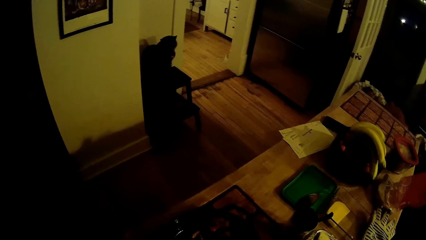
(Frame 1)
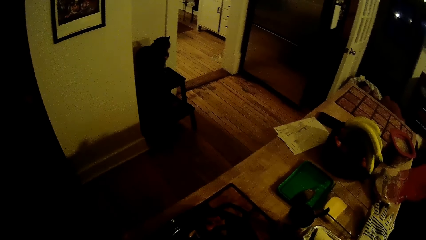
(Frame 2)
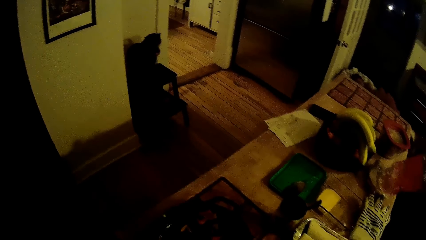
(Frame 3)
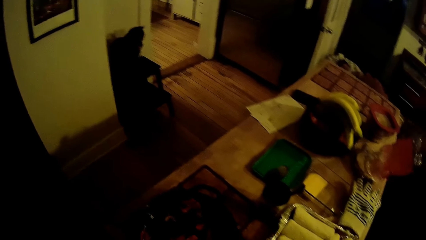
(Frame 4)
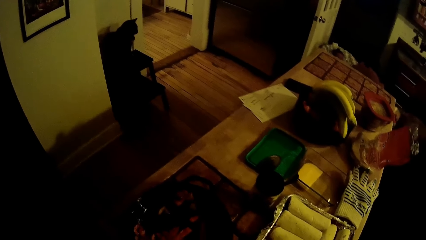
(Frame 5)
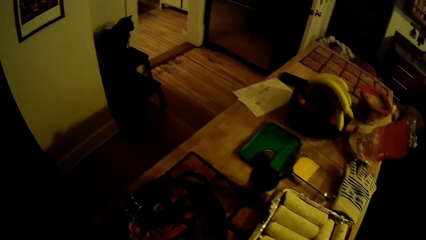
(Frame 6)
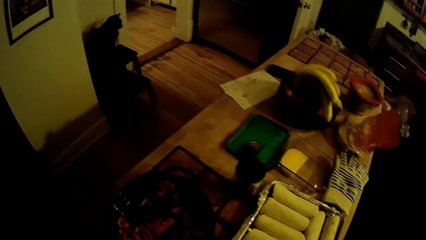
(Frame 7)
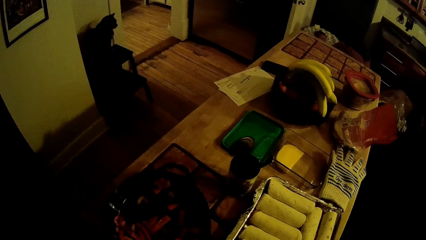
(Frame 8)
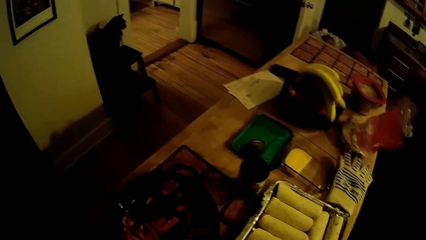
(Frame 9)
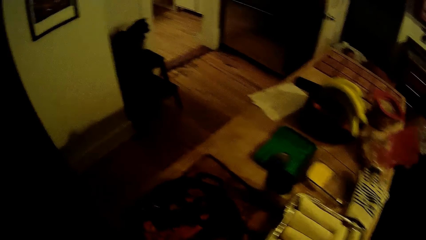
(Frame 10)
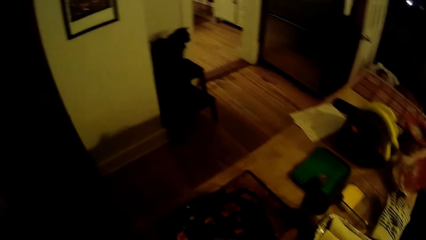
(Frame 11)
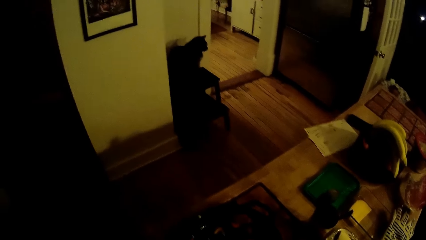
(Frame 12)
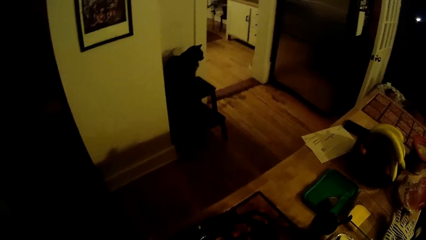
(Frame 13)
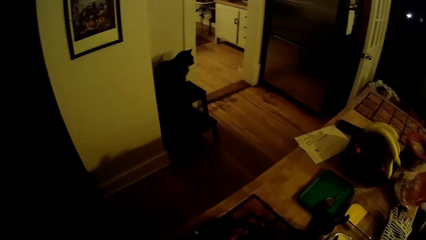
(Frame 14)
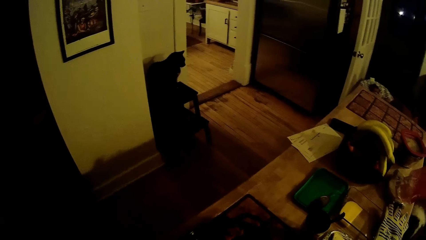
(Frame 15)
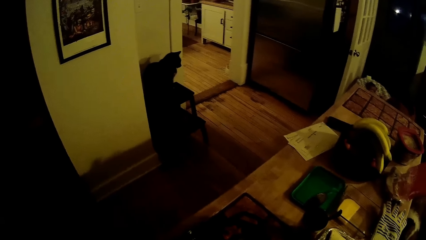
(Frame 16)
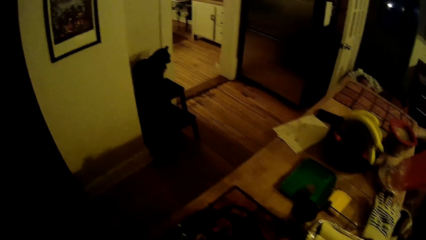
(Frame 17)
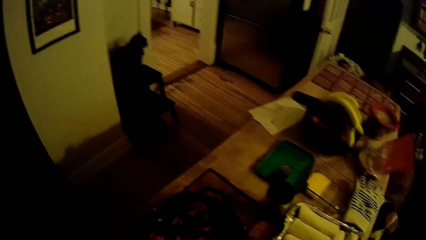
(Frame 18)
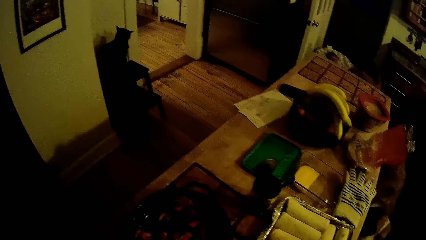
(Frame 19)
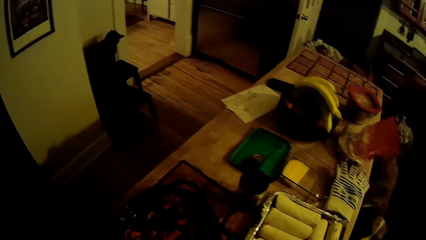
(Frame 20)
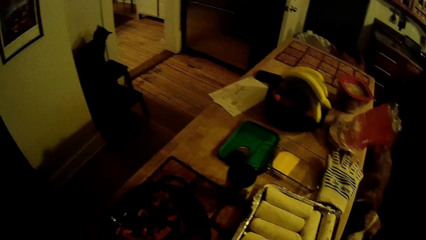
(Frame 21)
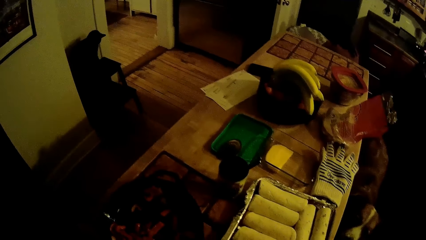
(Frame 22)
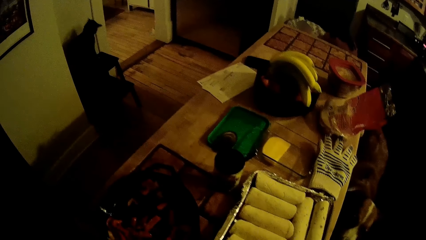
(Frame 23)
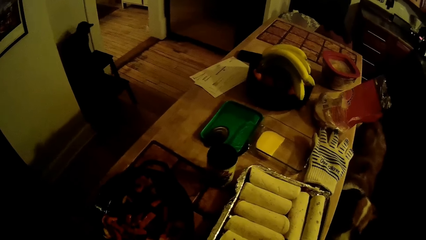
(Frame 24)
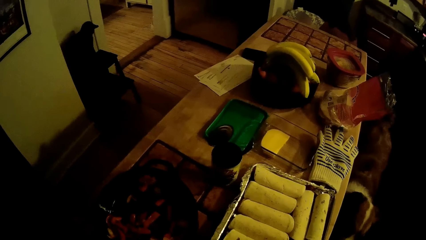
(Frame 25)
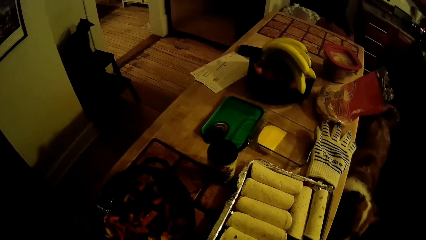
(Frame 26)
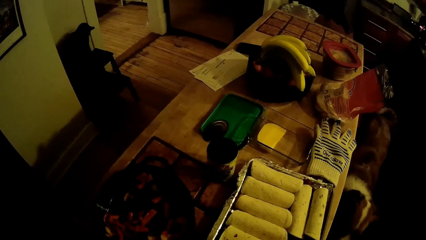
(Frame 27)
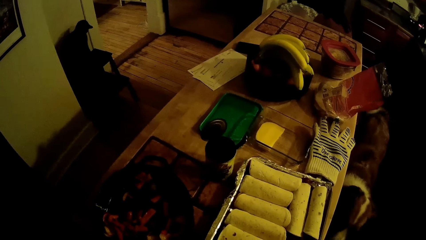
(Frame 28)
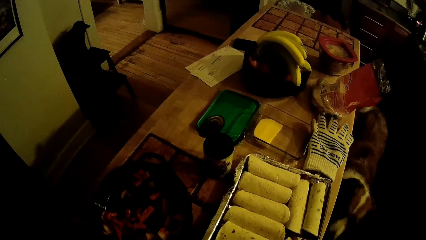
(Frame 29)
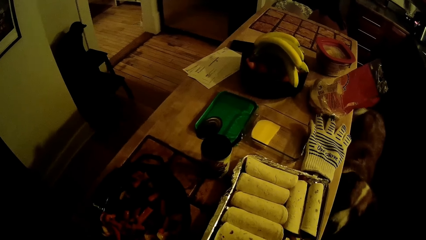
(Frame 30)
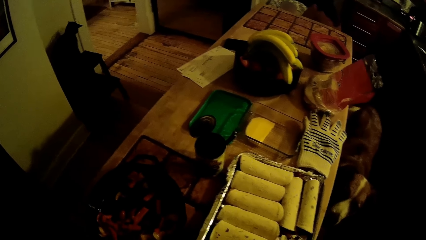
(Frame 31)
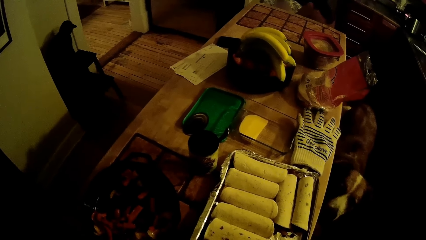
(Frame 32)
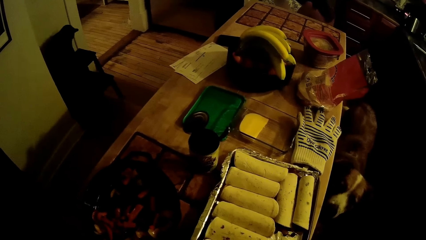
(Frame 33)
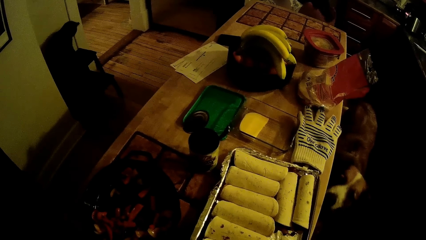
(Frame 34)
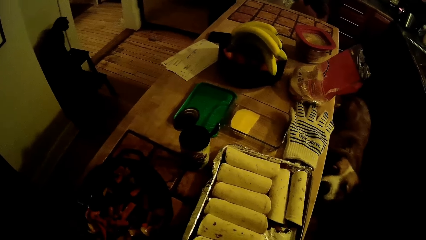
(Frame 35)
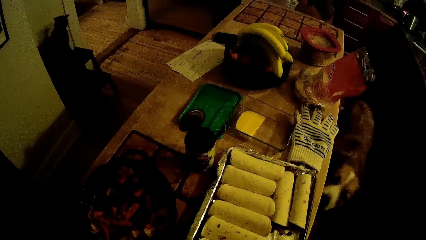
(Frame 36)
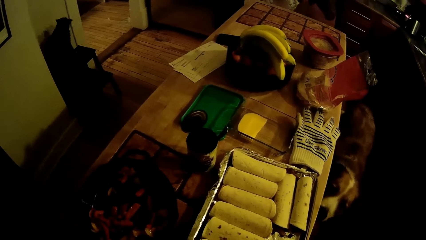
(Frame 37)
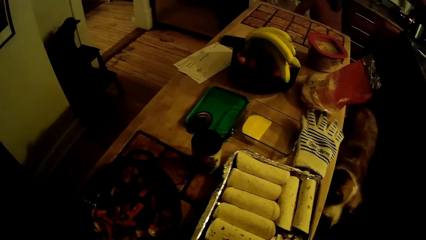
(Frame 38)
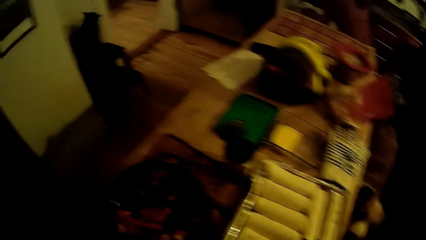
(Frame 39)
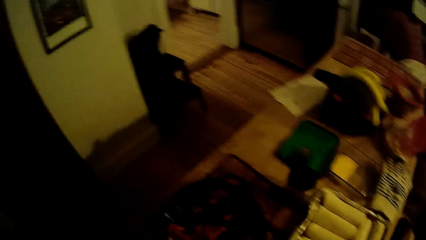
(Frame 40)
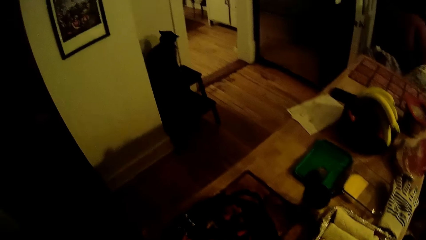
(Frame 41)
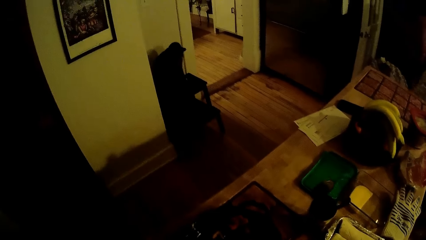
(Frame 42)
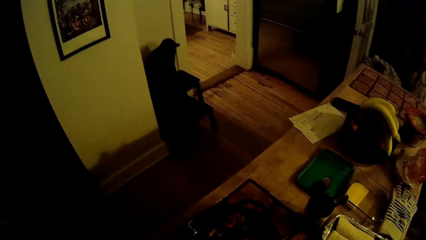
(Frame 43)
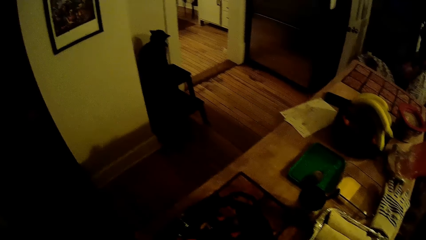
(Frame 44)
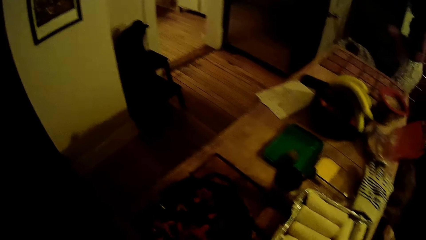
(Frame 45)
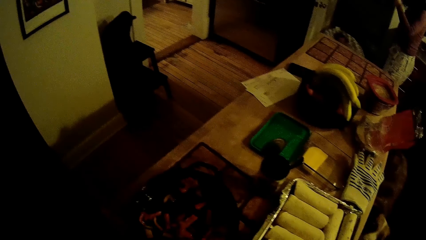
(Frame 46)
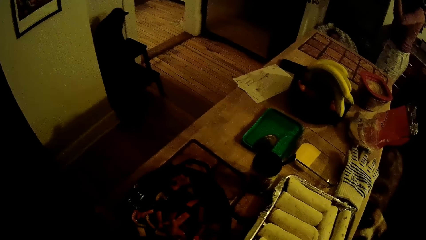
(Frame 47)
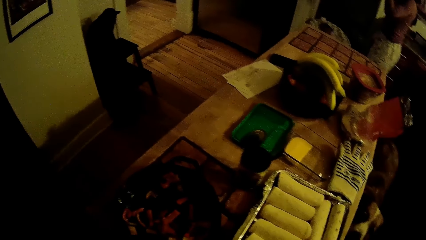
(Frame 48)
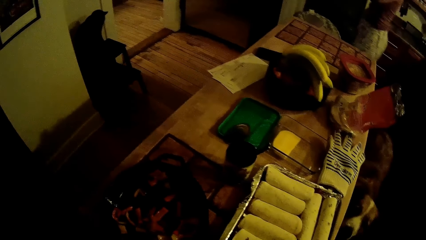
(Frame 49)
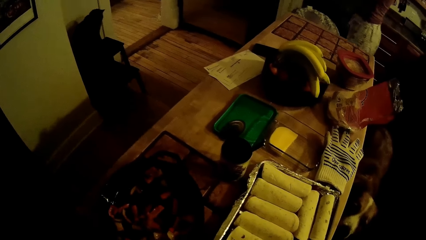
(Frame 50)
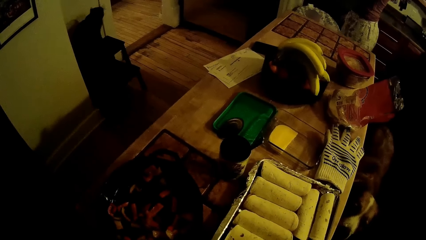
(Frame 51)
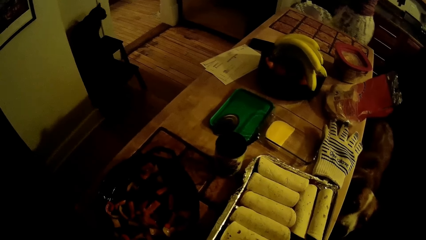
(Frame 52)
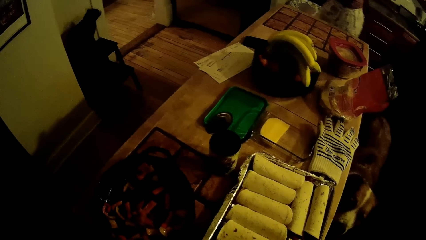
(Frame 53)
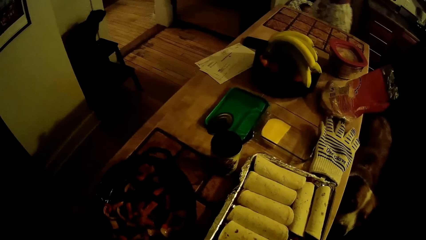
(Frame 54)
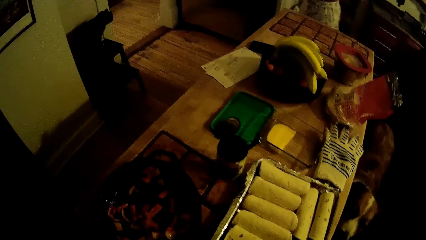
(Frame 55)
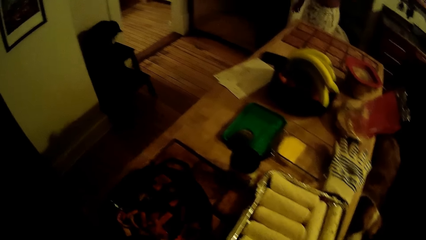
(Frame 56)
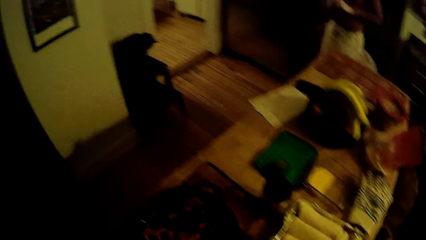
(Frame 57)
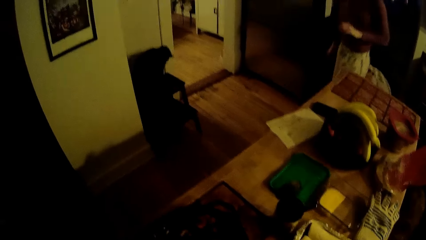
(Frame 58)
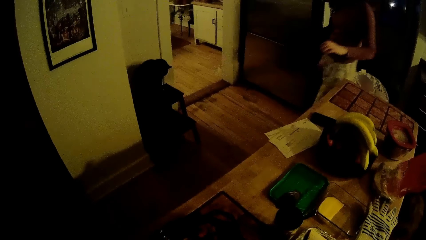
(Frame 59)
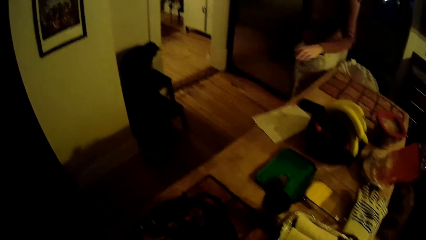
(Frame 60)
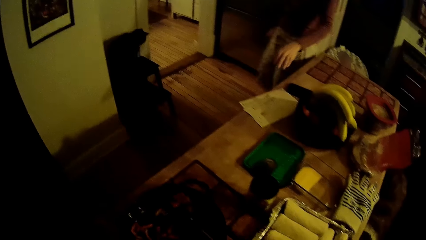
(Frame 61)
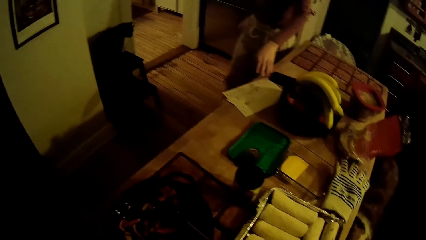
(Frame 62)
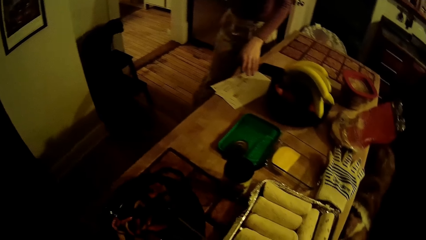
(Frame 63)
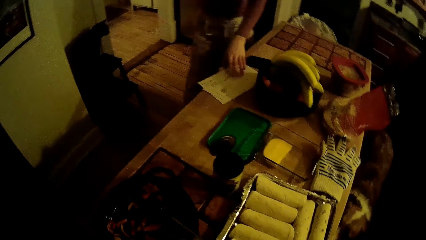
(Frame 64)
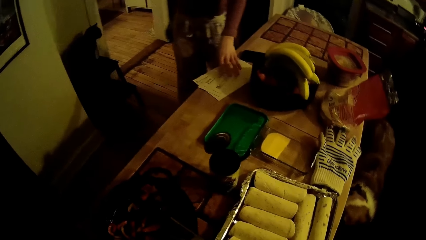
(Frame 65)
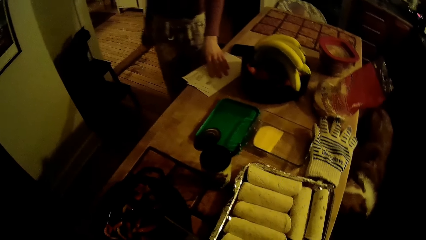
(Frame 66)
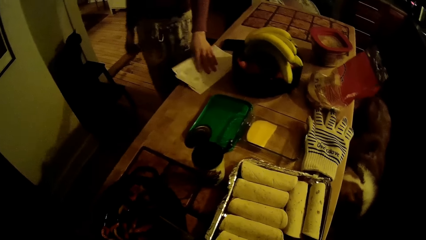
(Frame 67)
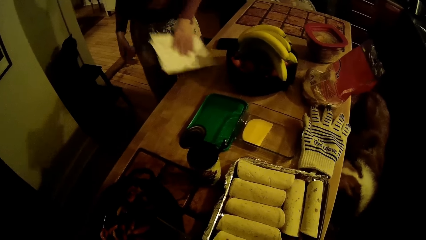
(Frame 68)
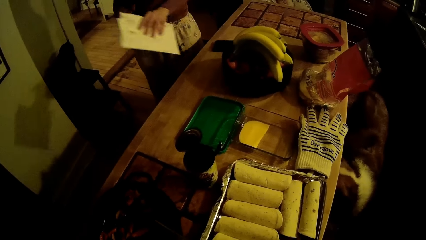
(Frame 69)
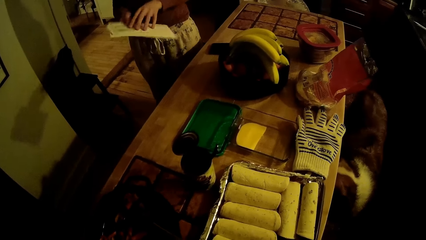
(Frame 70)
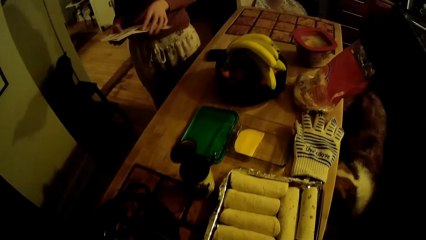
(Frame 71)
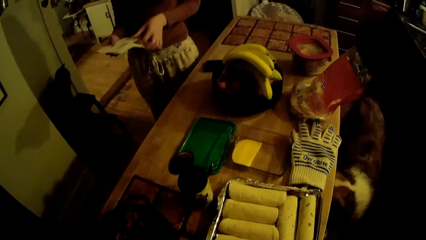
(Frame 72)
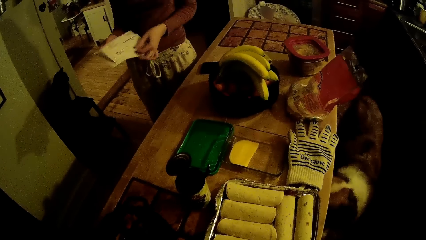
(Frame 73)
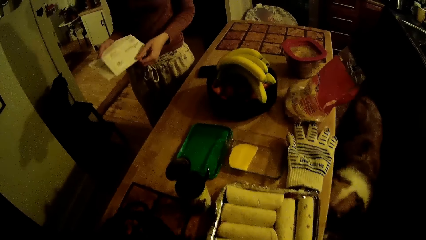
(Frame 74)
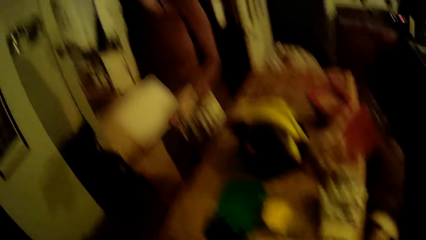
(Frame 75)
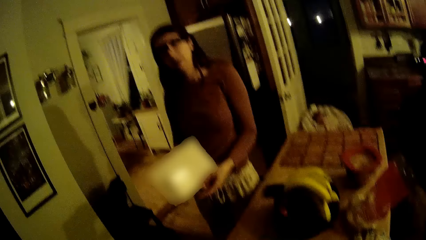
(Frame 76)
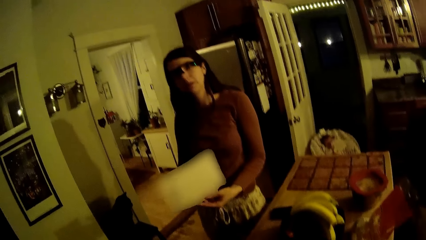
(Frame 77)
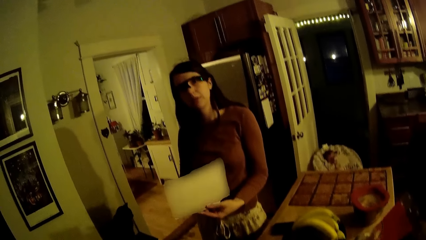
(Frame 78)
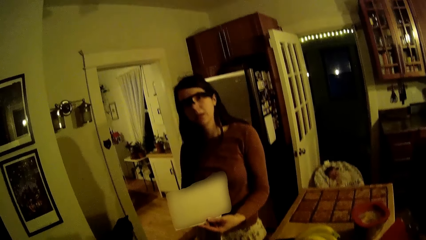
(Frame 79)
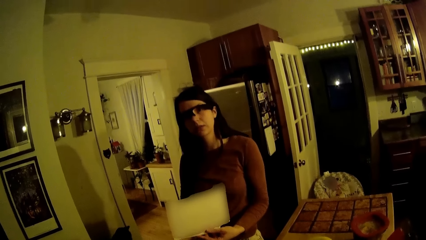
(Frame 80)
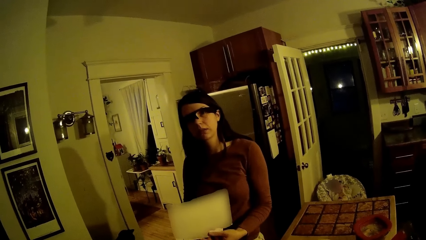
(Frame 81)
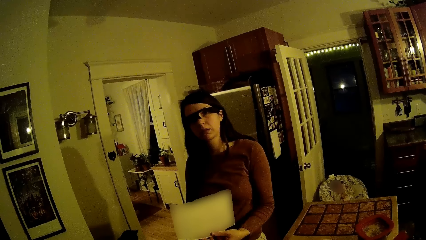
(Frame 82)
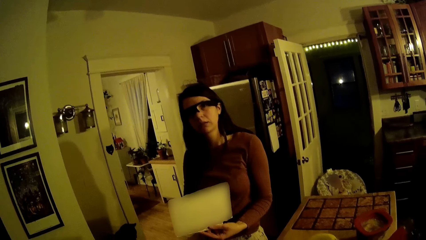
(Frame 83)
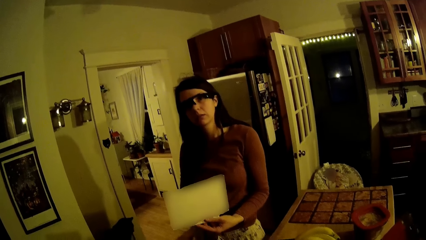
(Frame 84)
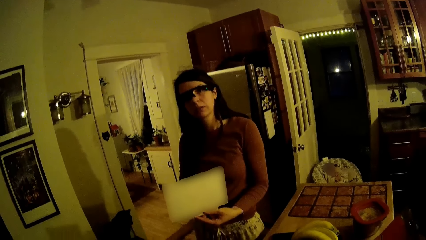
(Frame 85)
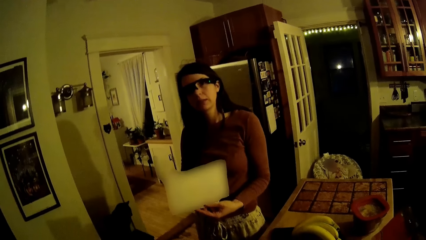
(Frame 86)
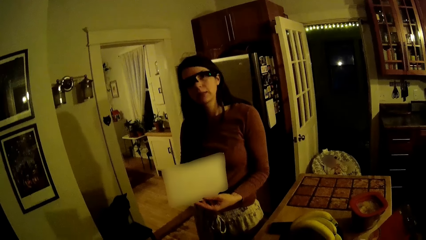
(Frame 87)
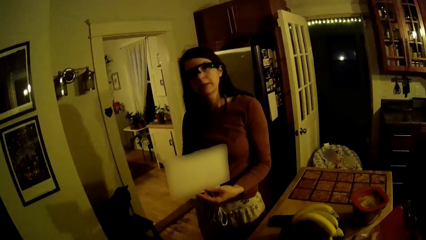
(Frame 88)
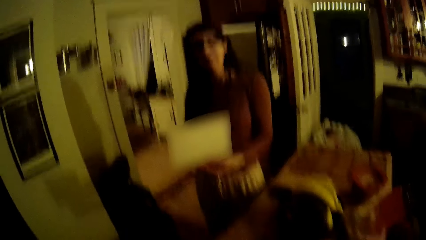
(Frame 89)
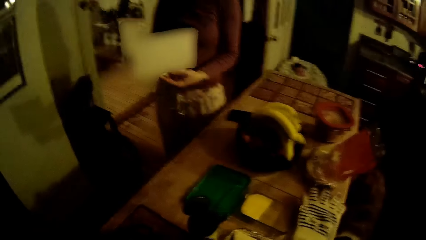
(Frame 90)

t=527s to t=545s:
The woman picks envelopes on the table with her right hand.
